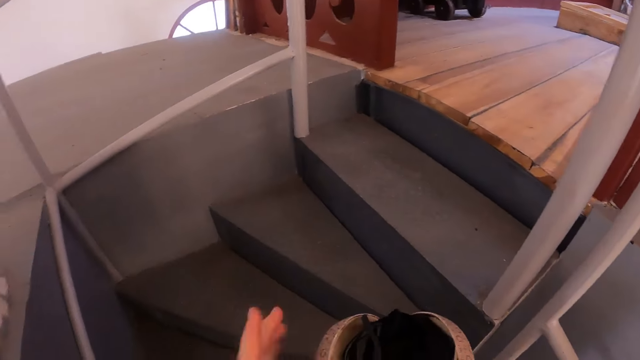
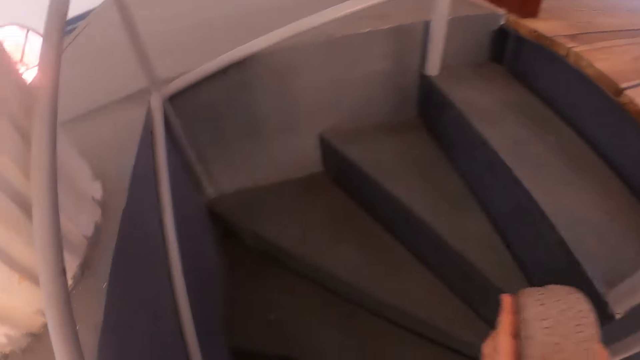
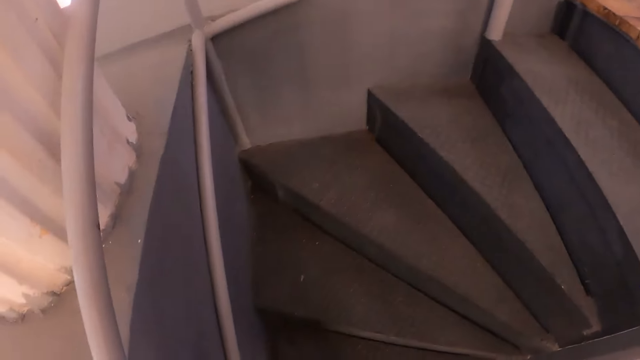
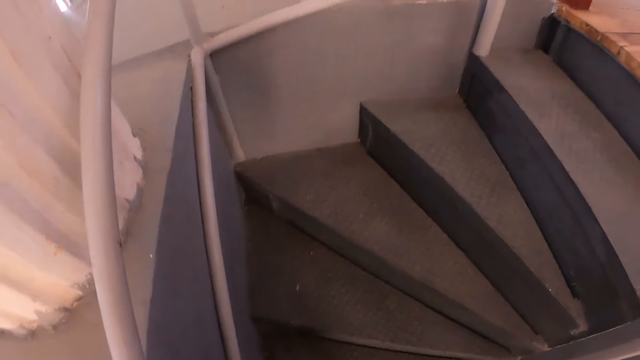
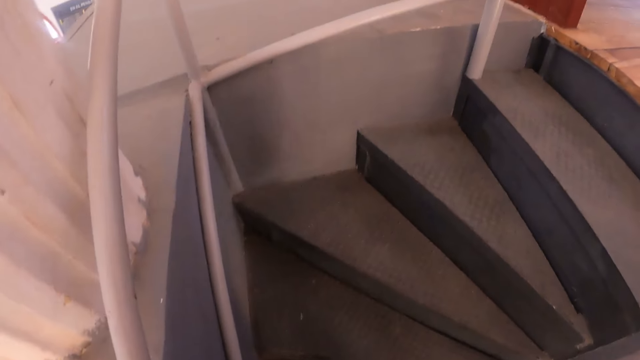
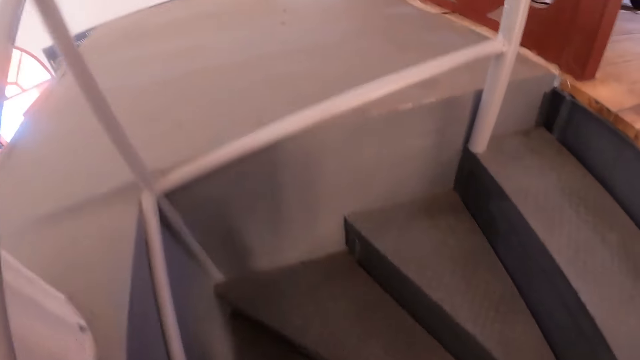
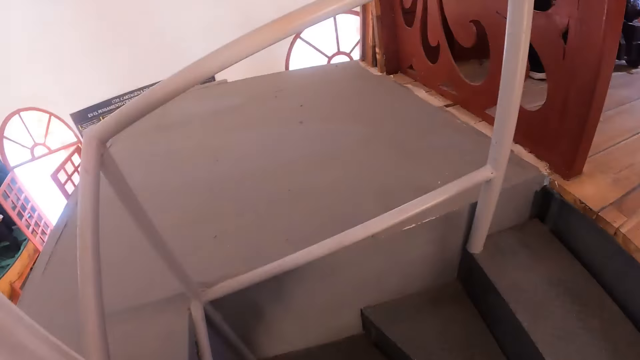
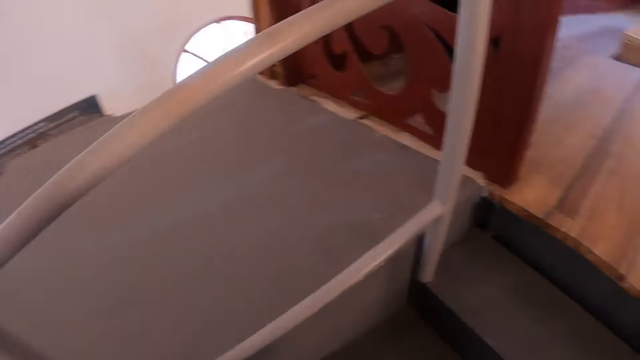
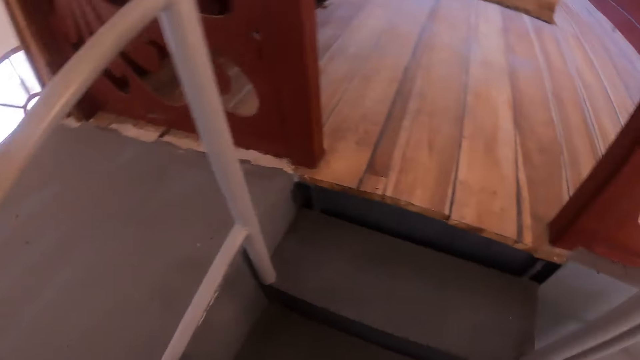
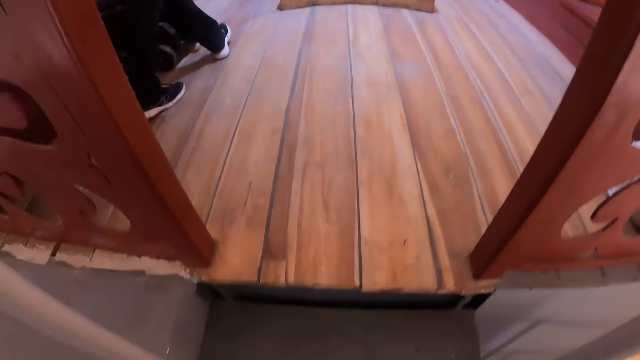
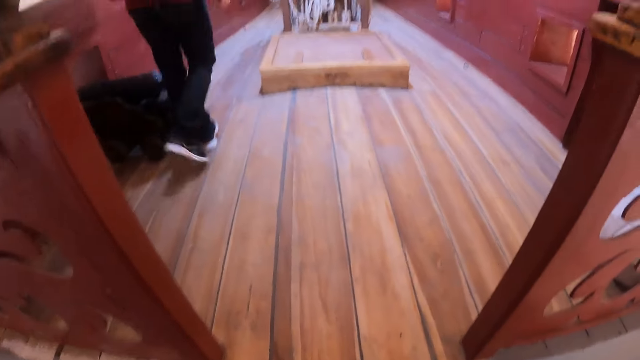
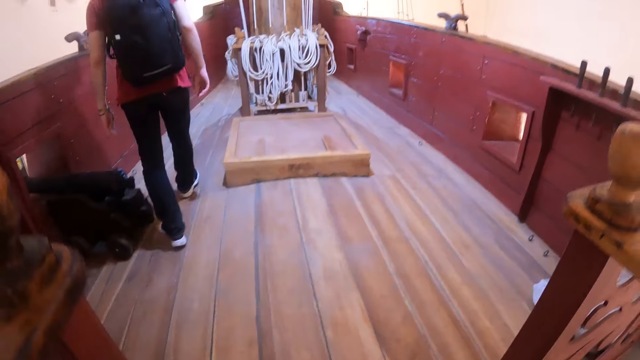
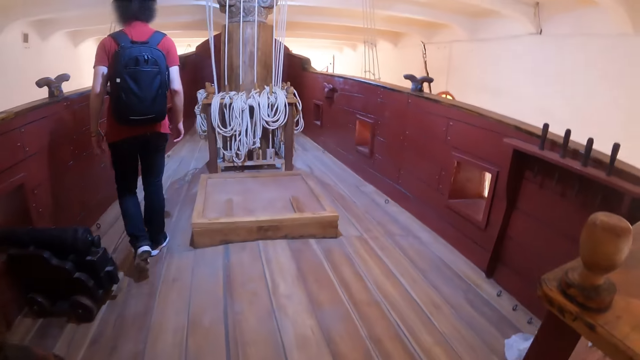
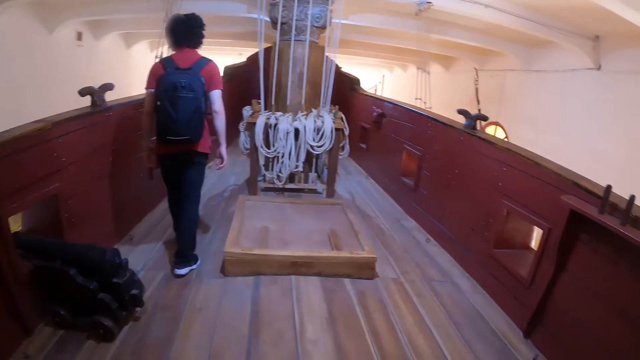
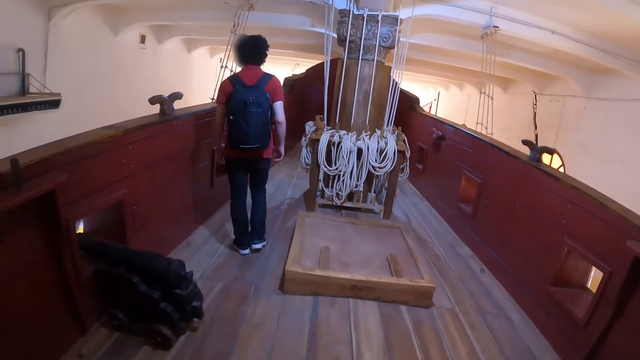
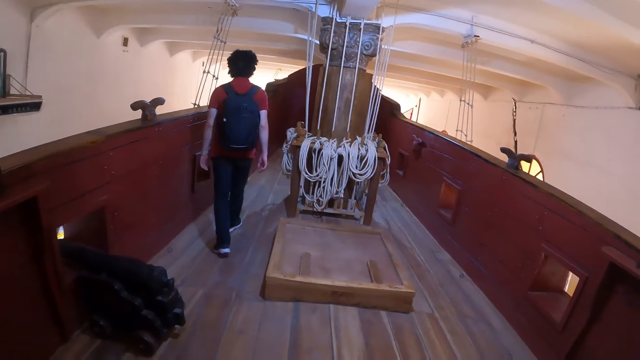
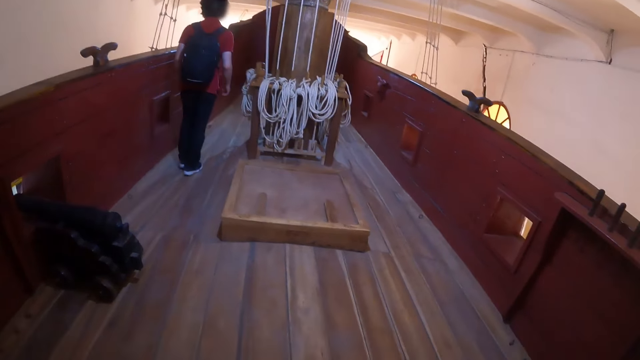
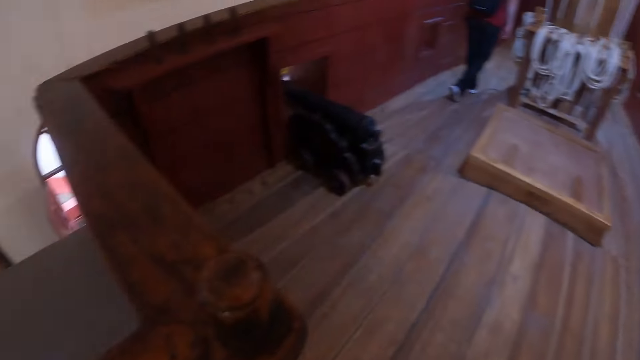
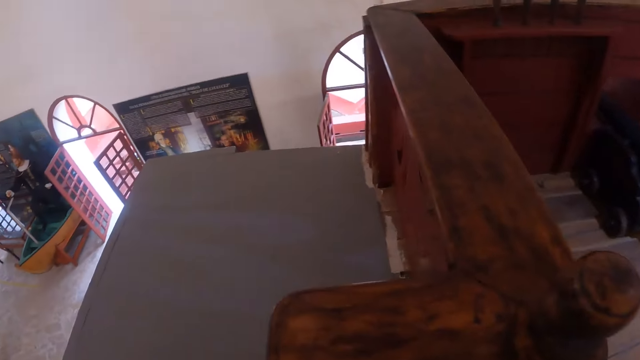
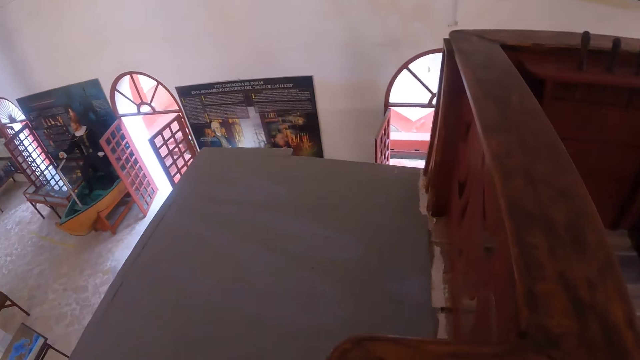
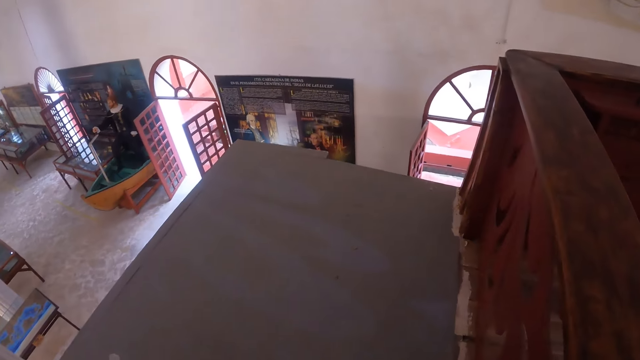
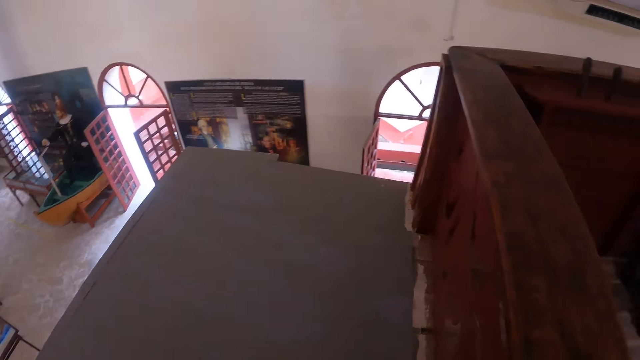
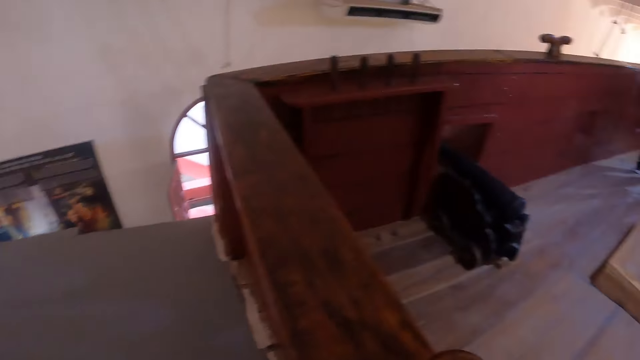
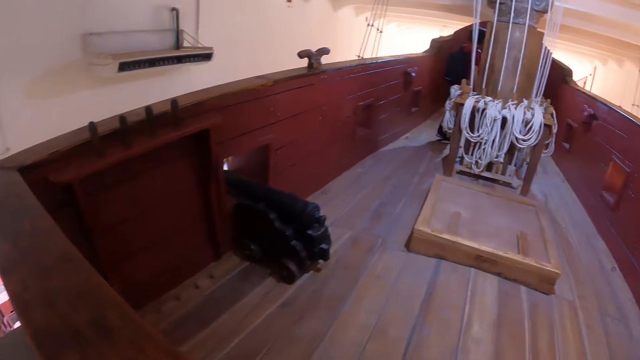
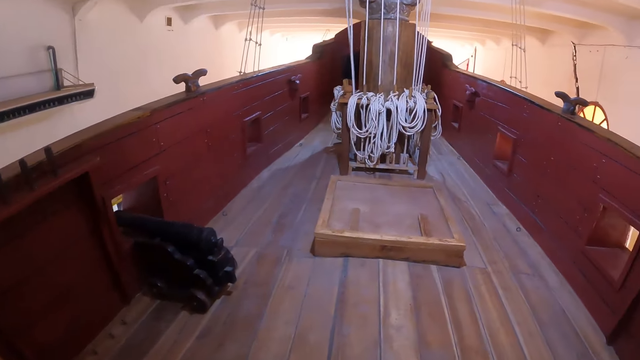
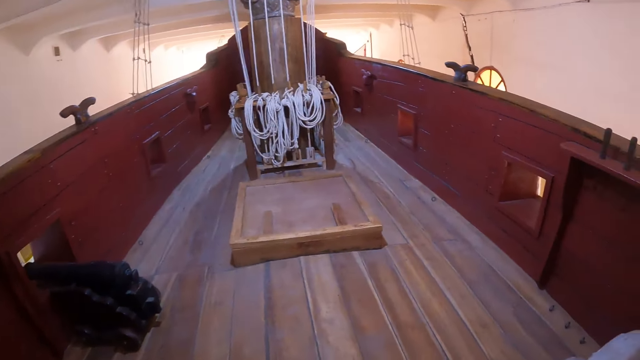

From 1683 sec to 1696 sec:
The camera wearer pauses. They climb the stairs. They look around.

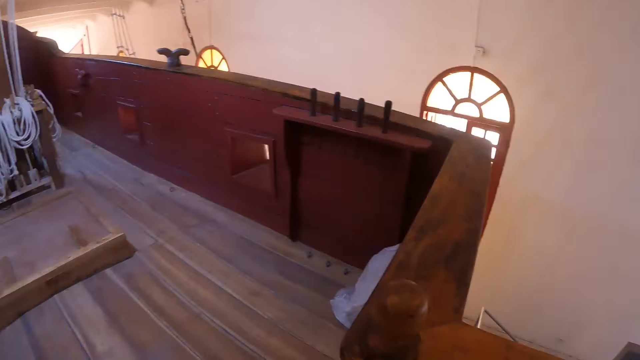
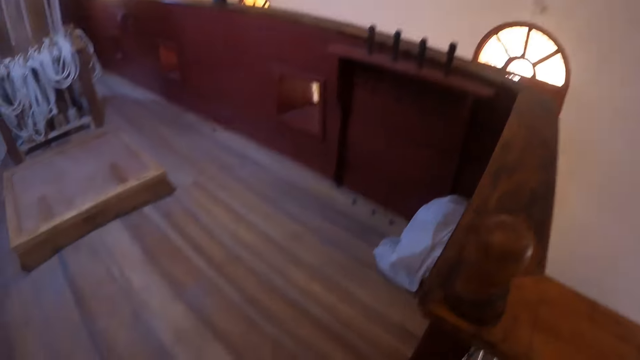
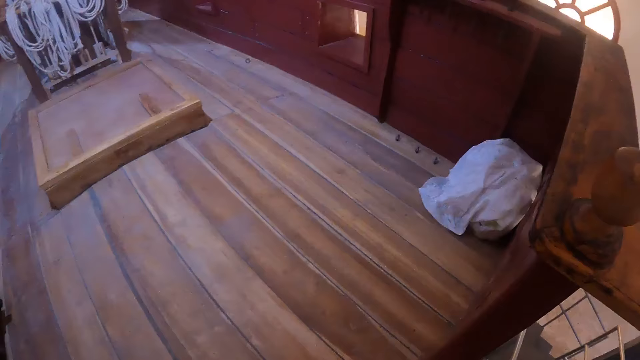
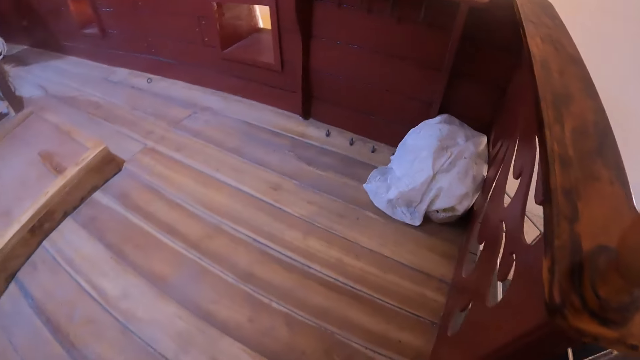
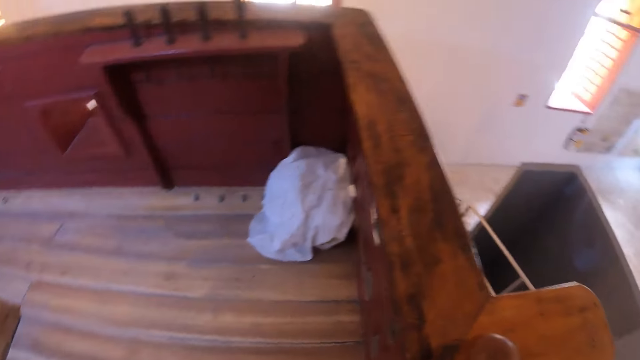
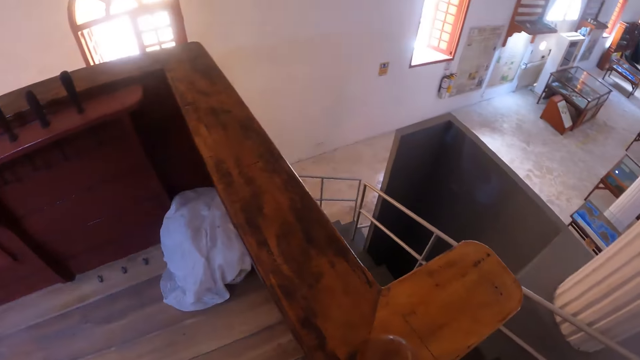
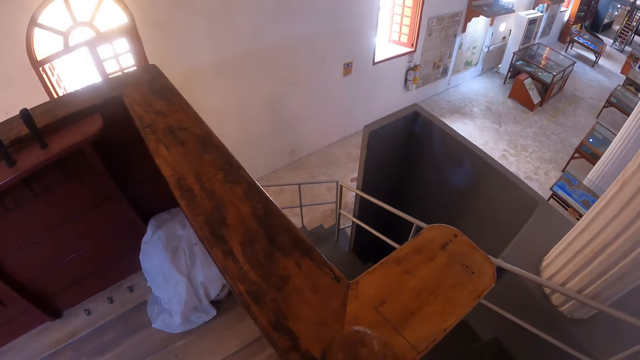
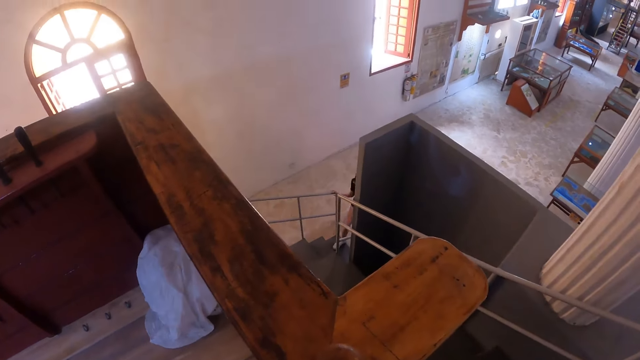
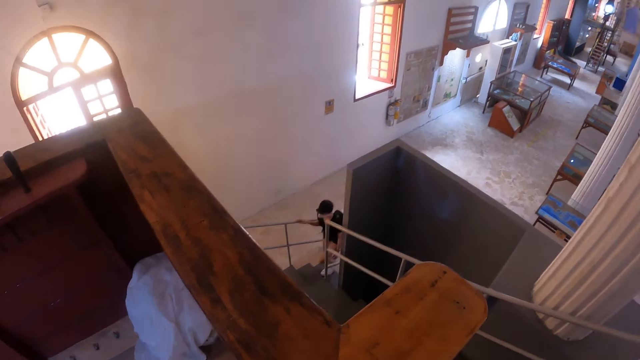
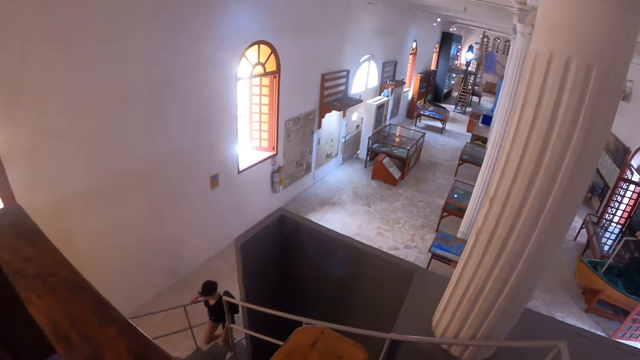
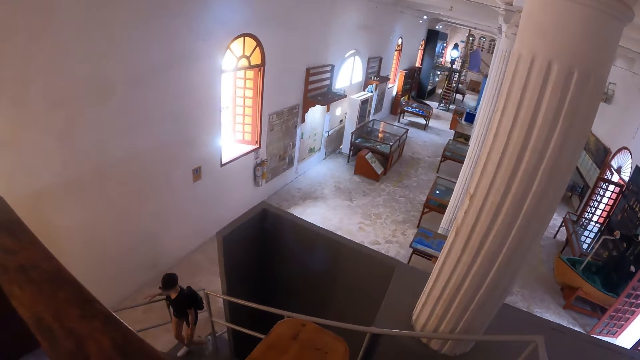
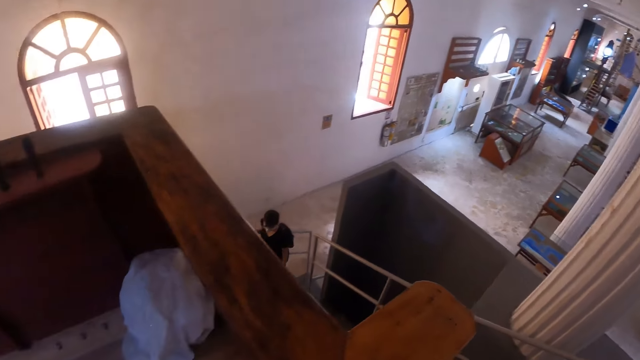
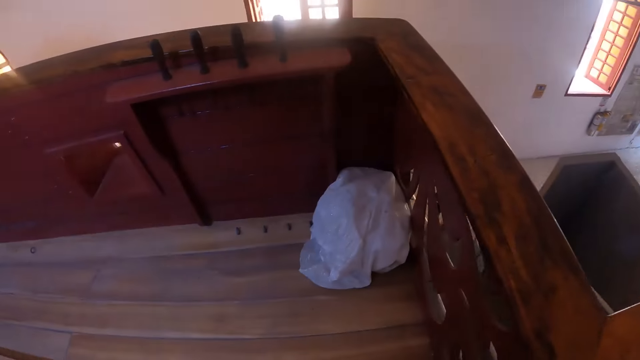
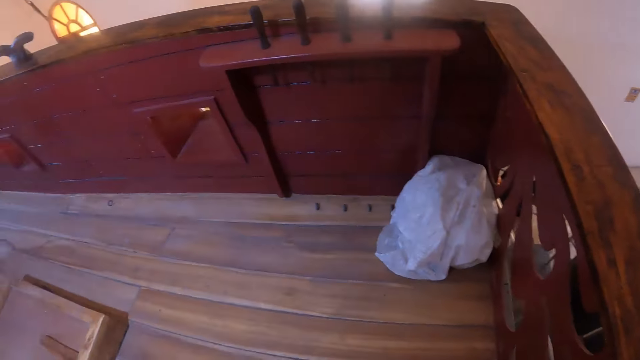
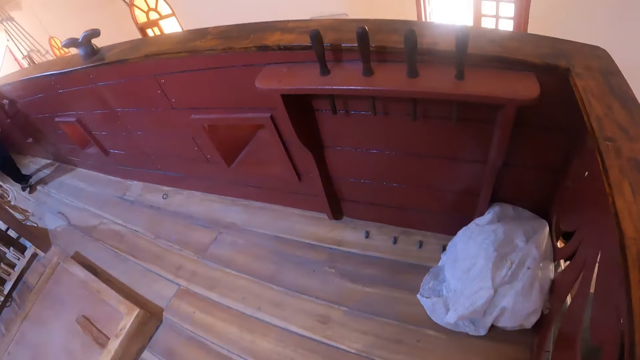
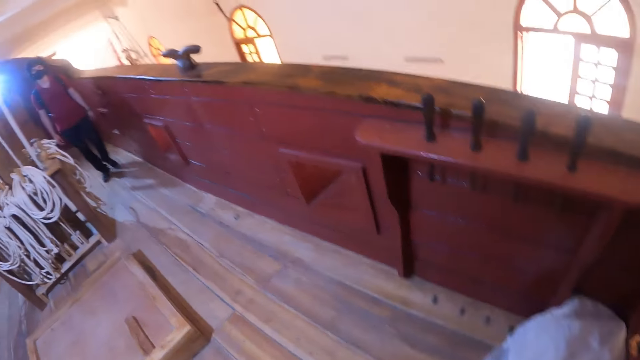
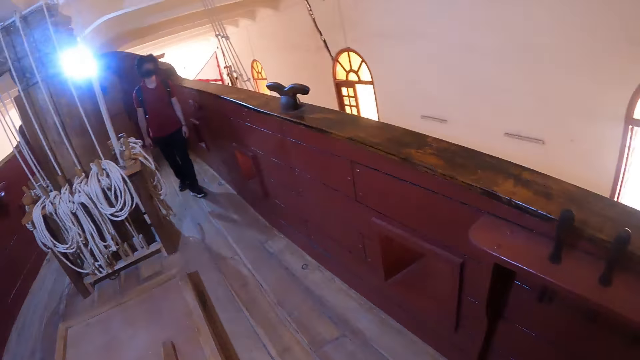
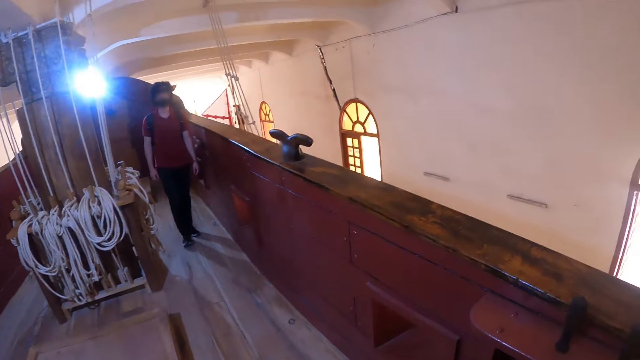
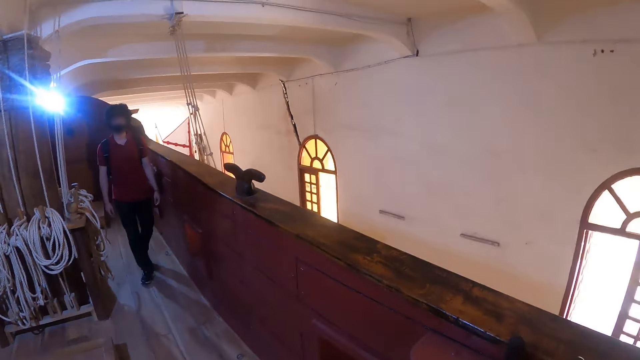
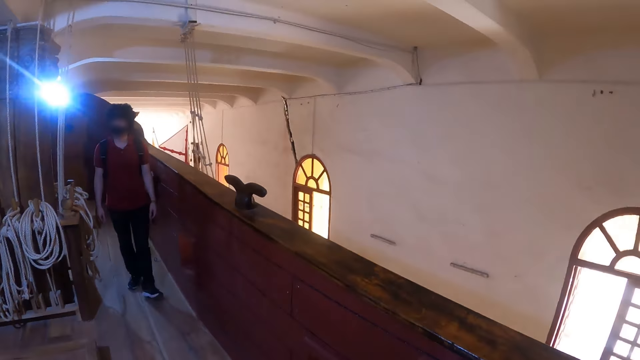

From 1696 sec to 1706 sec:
The camera wearer walks around the wooden structure. They turn around. They look around.
